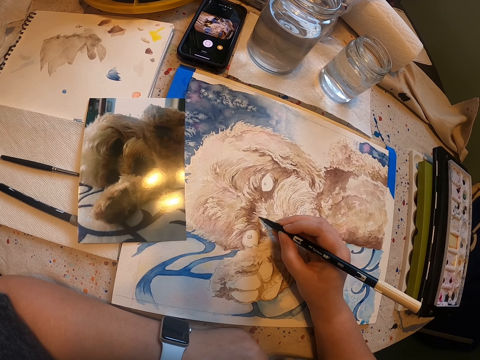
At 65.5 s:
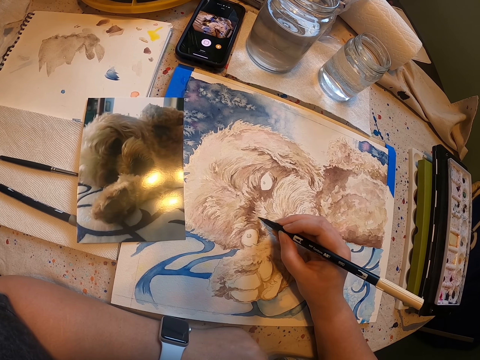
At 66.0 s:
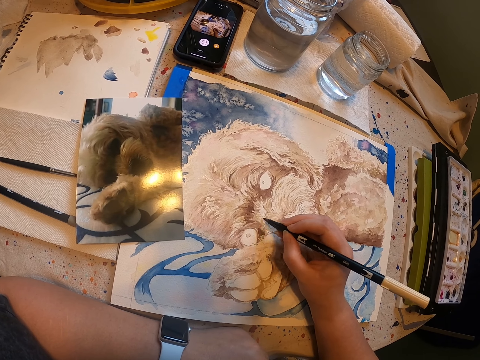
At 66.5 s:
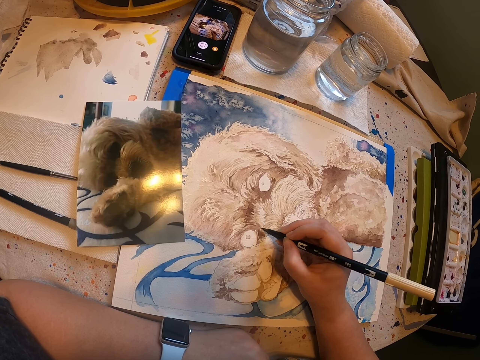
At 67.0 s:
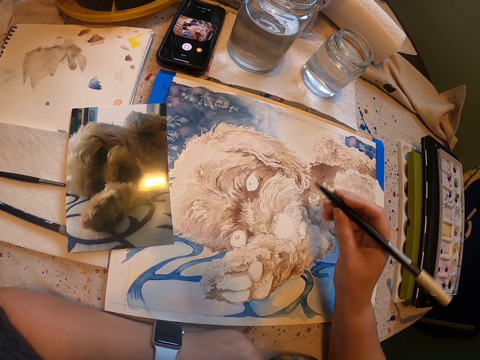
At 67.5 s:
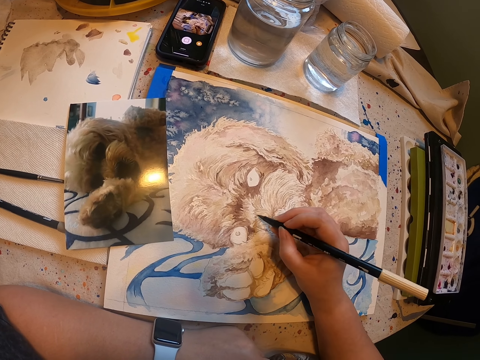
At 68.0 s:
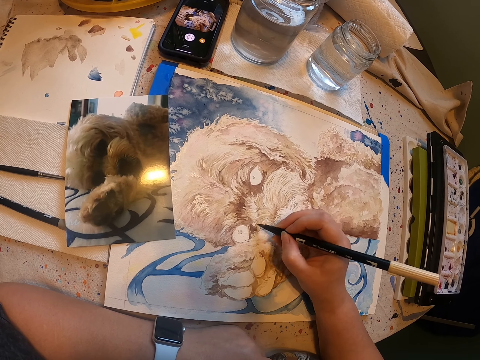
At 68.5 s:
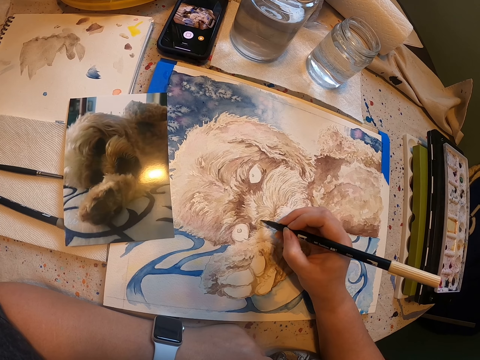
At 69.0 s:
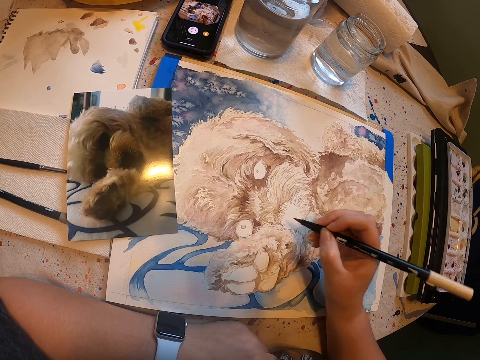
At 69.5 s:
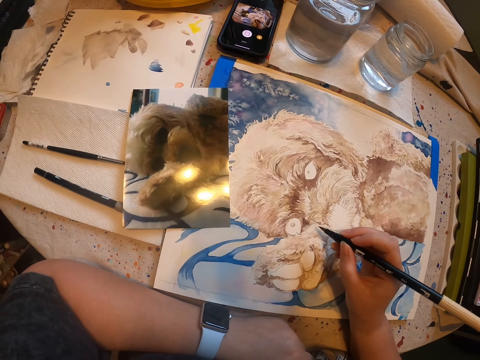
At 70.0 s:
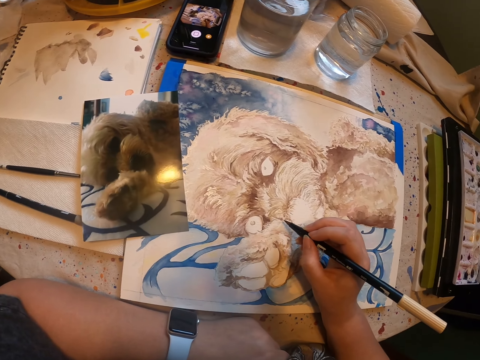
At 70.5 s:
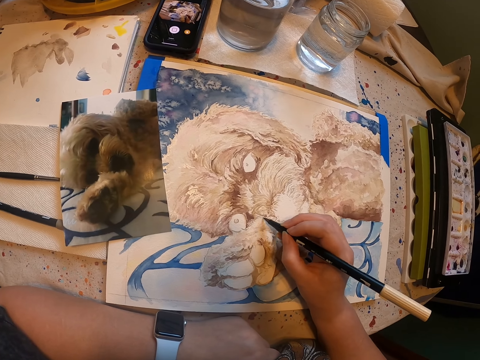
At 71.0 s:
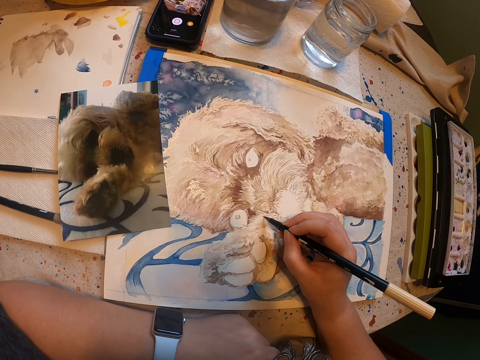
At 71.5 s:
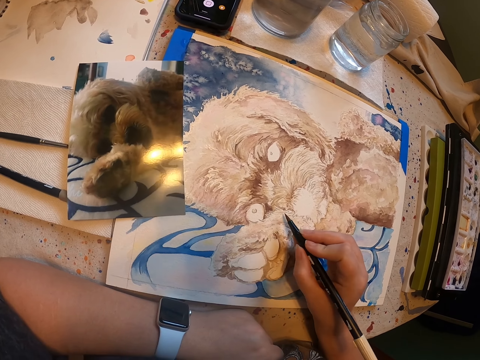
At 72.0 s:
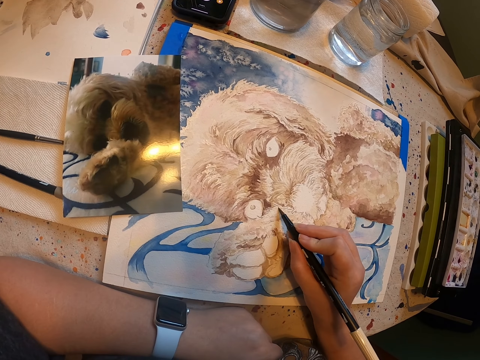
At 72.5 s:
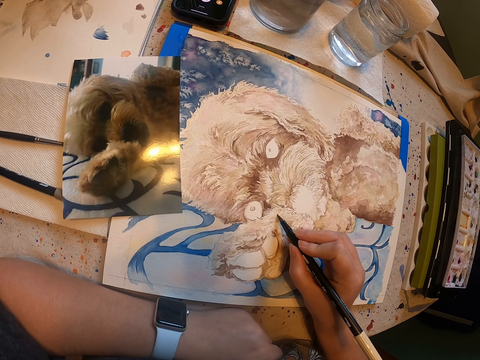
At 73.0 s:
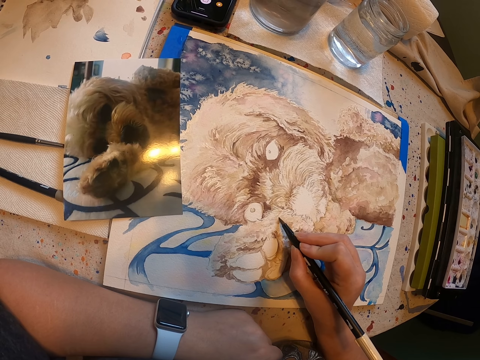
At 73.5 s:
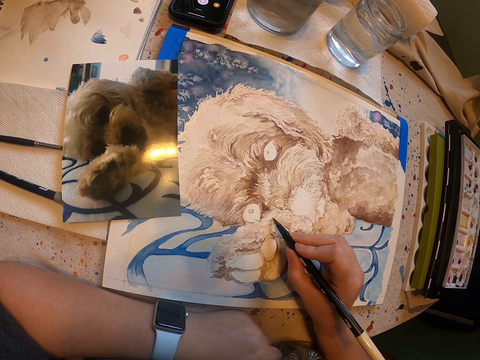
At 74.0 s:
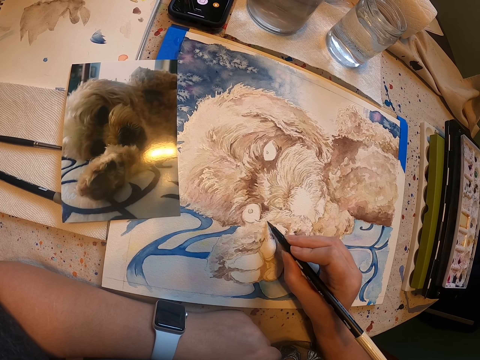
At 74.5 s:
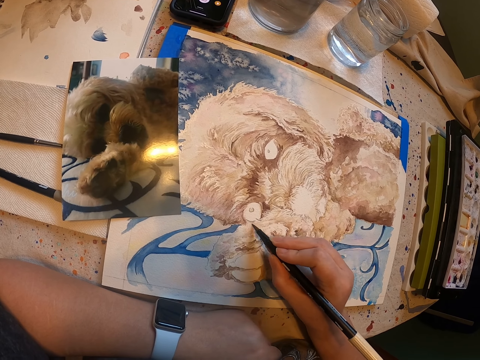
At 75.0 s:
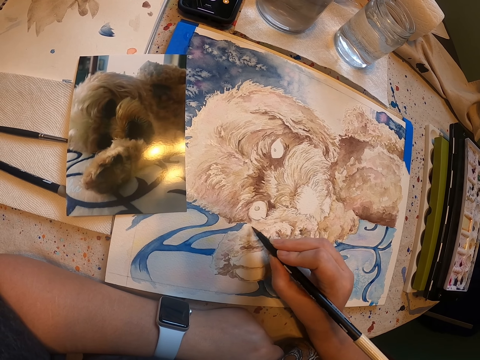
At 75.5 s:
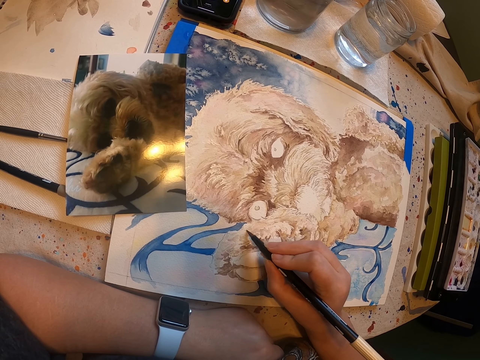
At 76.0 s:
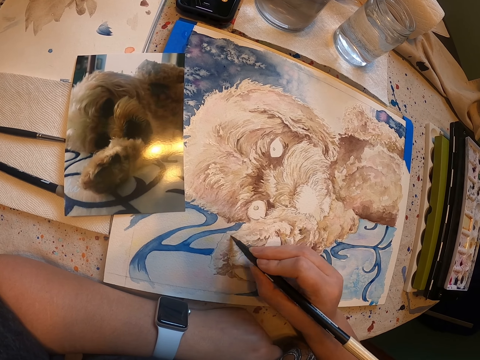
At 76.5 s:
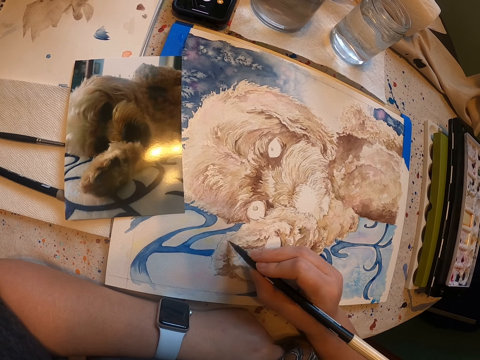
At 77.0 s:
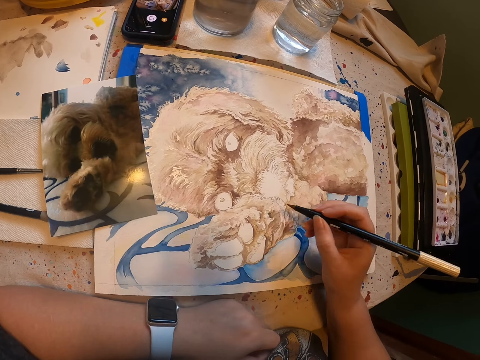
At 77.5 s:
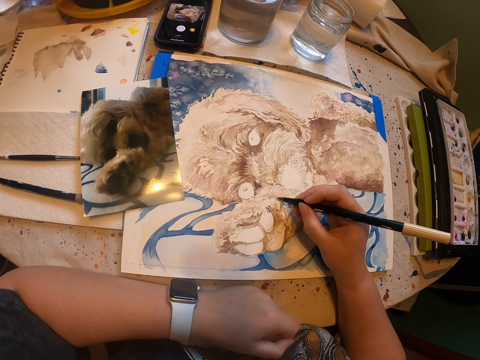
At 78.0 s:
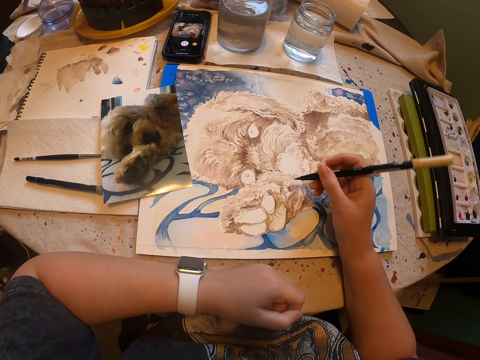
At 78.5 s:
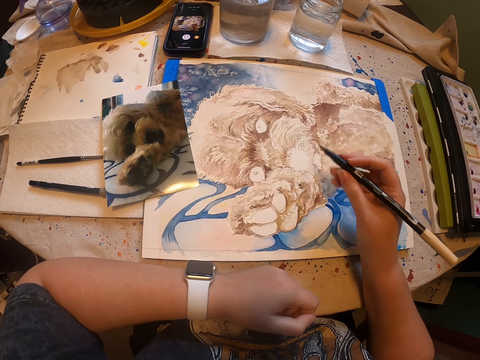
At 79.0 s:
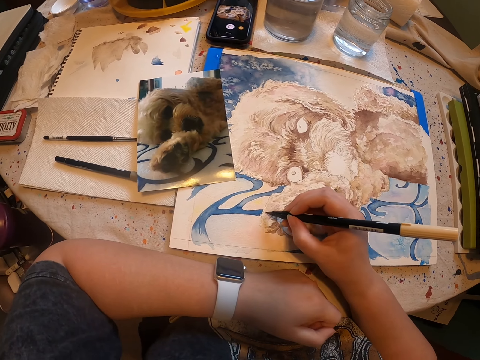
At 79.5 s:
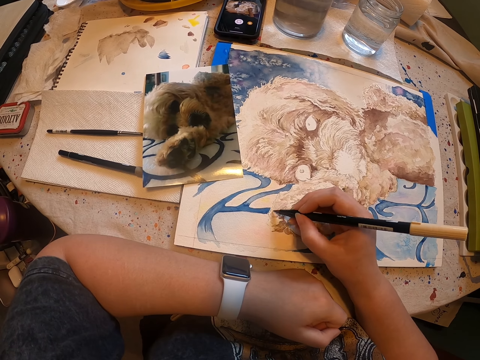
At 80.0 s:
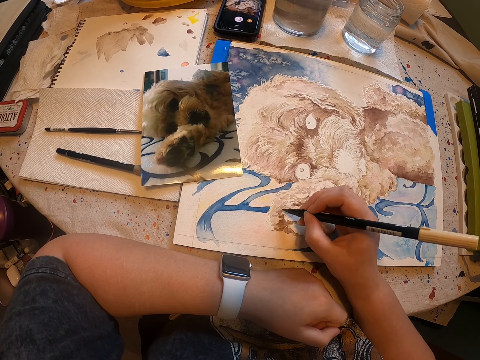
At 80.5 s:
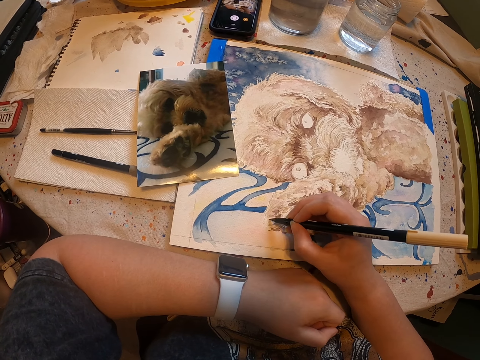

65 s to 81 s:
The camera wearer draws on the painting board. They lift the art pen. They paint a drawing with the art pen. They lift the art pen. They paint a drawing with the art pen. They lift the art pen. They paint a drawing with the art pen.

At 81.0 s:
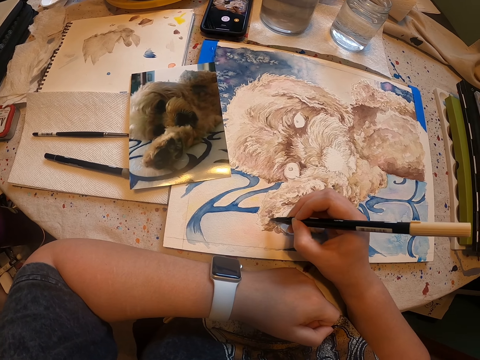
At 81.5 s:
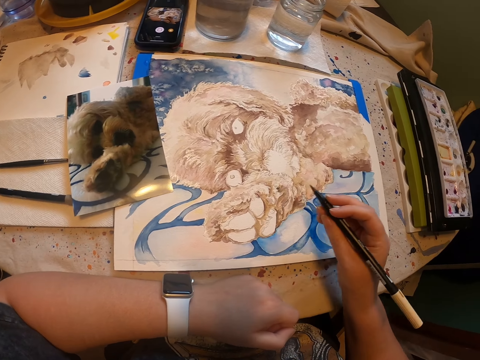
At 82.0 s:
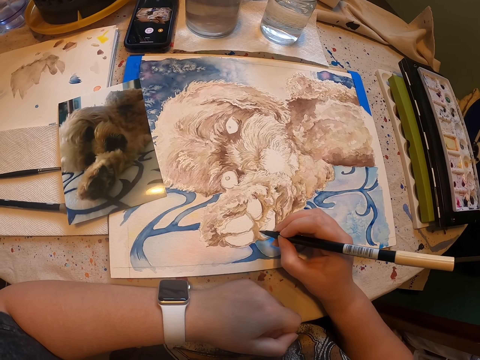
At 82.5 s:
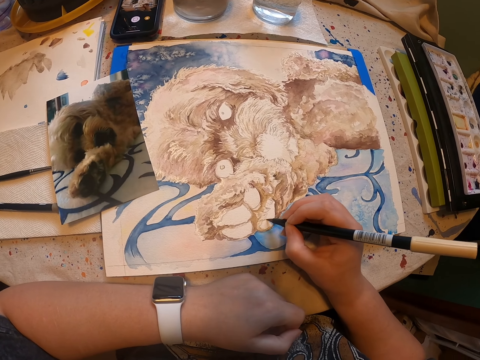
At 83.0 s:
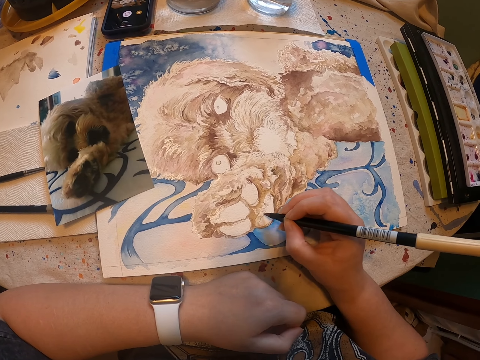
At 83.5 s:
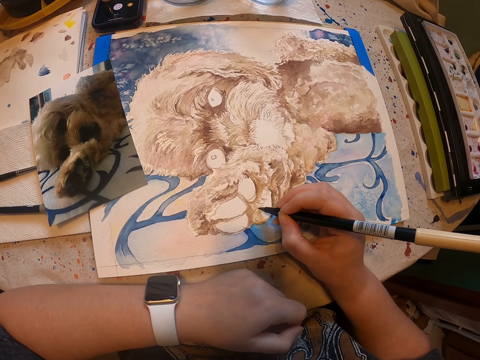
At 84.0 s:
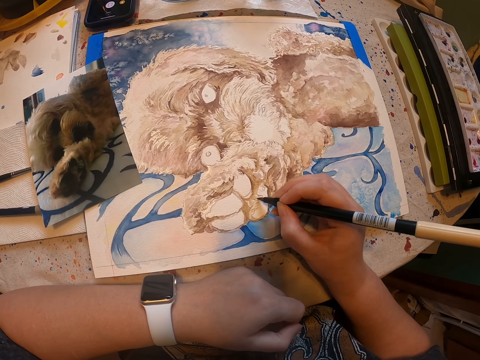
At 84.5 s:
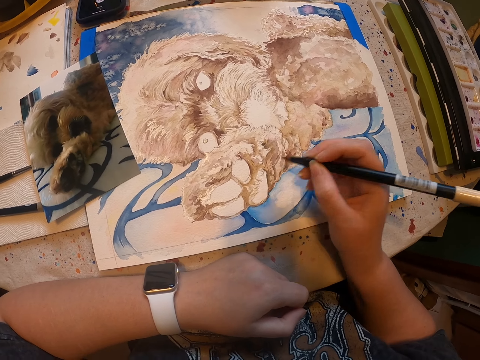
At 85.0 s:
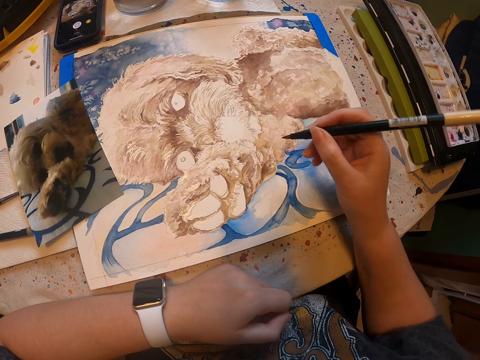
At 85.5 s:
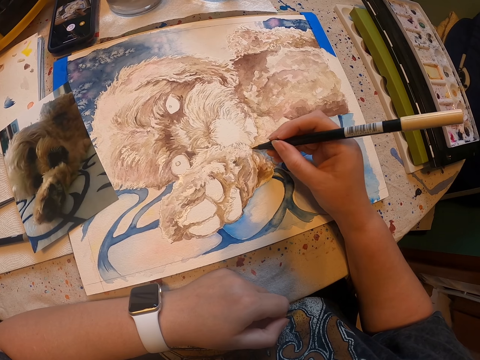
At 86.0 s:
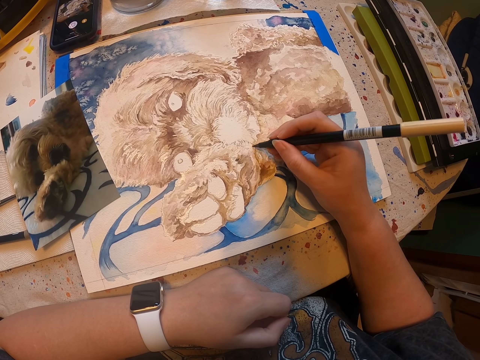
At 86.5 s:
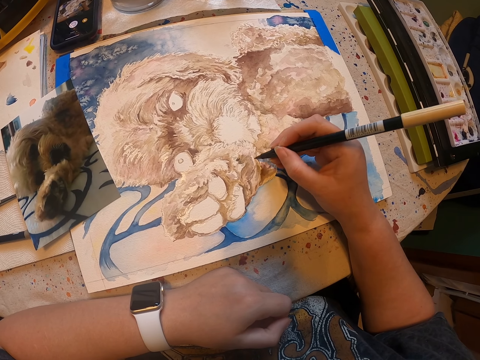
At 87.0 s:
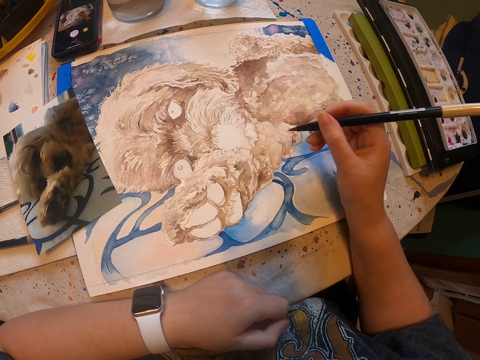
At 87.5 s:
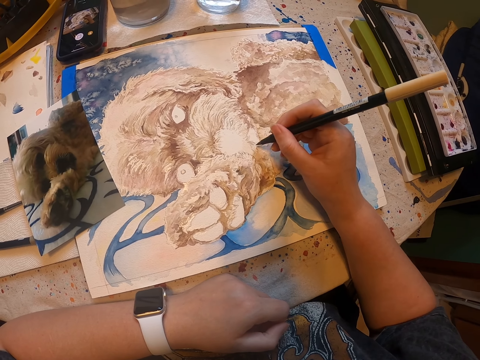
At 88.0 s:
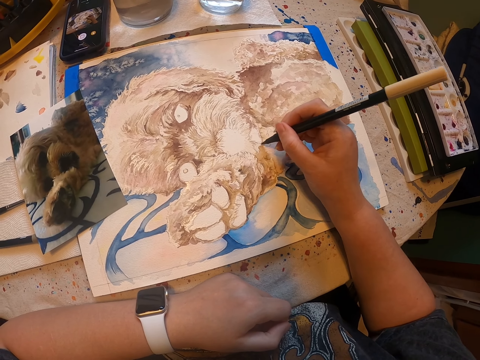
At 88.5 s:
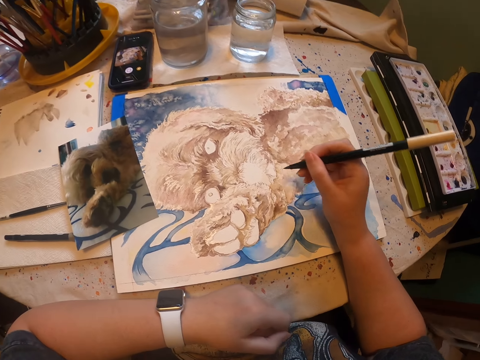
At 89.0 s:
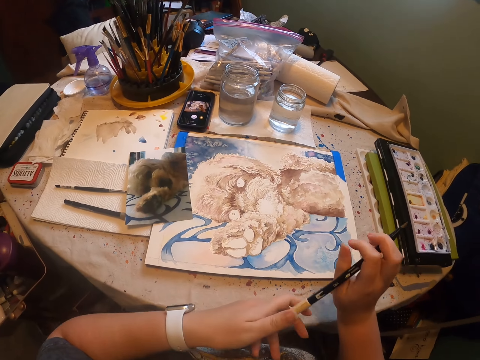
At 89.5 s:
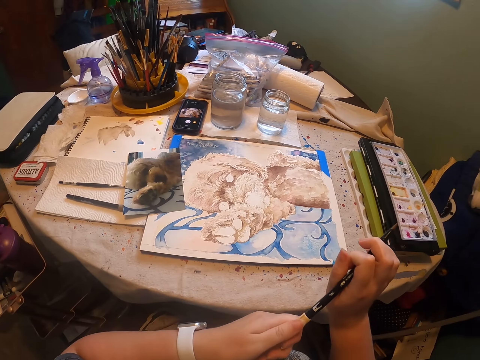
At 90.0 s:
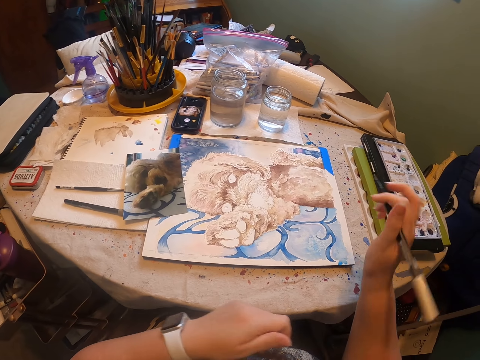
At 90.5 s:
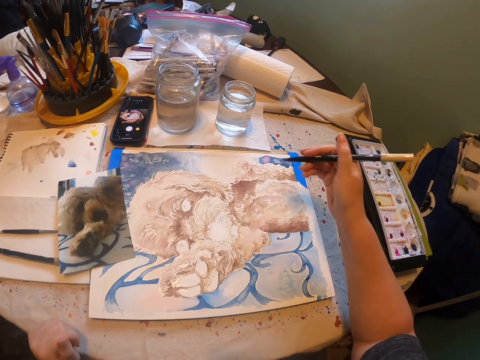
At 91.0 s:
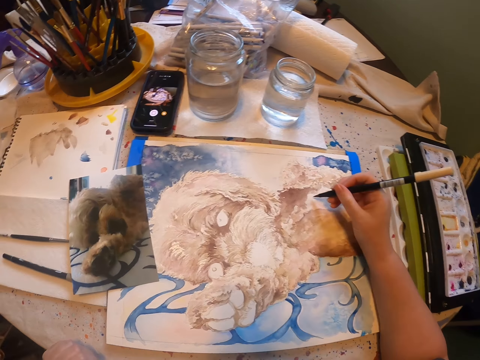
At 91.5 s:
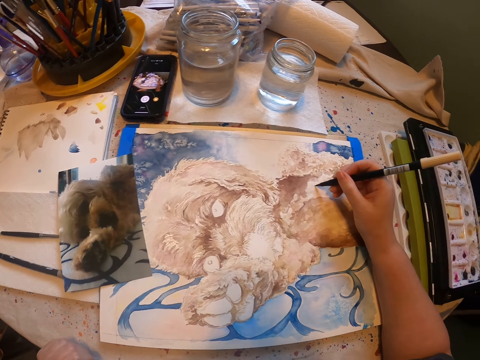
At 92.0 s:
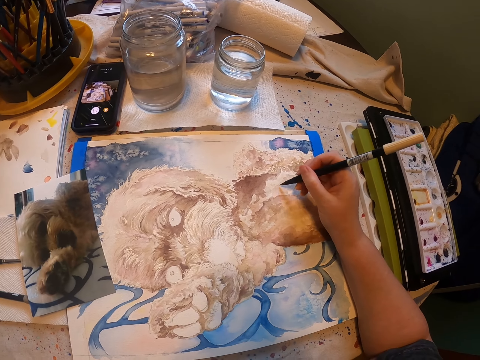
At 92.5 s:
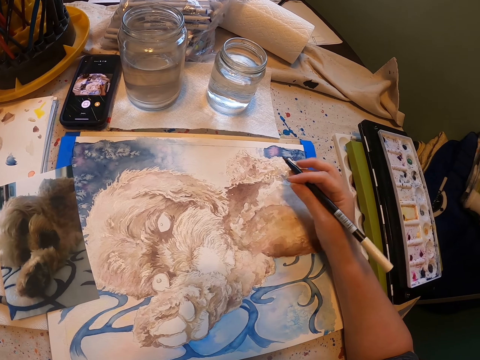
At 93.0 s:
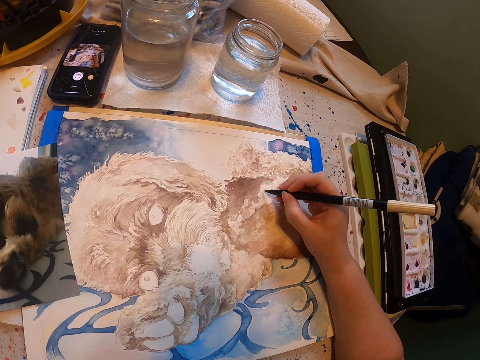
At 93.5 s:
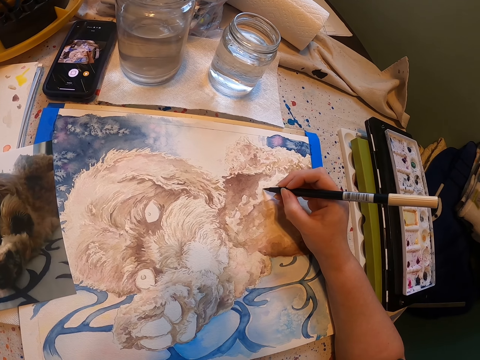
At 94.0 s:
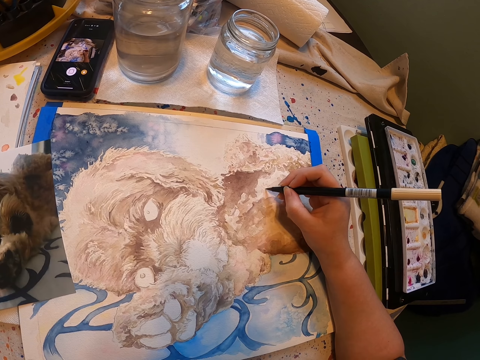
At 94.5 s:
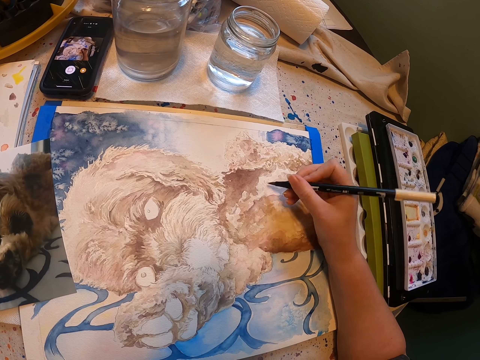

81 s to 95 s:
The camera wearer lifts the art pen. They paint a drawing with the art pen. They lift the art pen. They paint a drawing with the art pen. They lift the art pen. They paint a drawing with the art pen. They touch the back of the art pen with the left hand. They paint a drawing with the art pen on the painting board.
